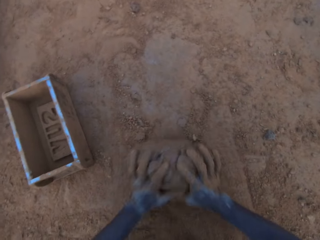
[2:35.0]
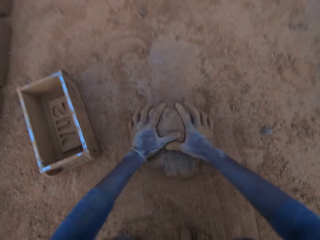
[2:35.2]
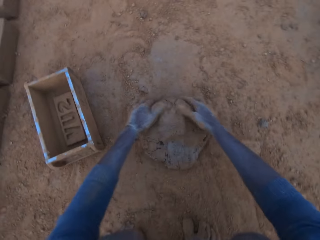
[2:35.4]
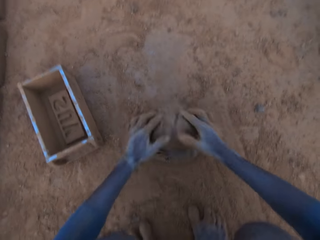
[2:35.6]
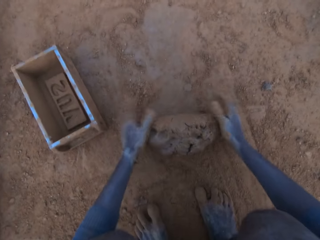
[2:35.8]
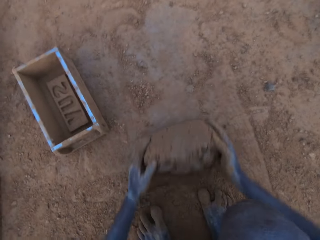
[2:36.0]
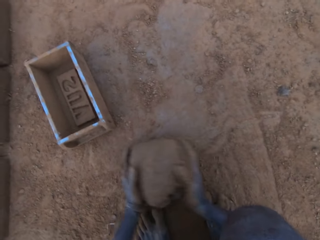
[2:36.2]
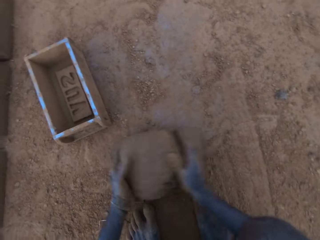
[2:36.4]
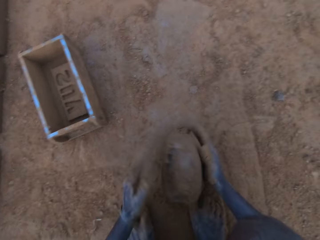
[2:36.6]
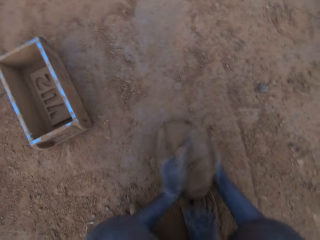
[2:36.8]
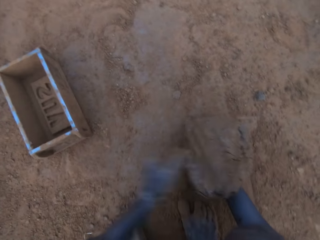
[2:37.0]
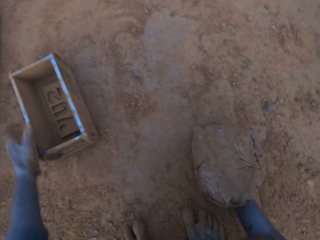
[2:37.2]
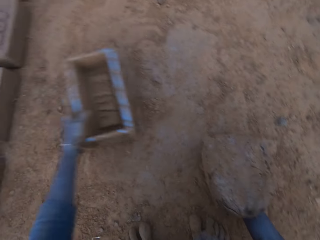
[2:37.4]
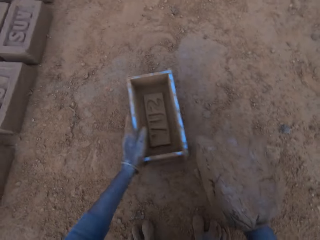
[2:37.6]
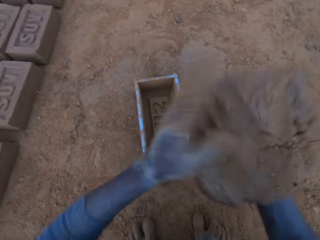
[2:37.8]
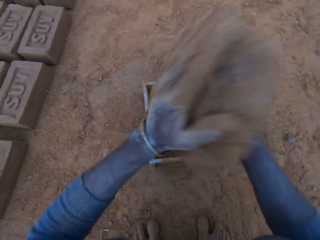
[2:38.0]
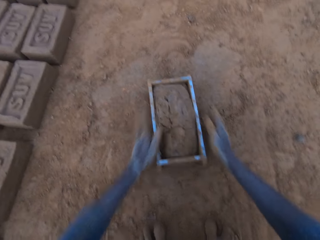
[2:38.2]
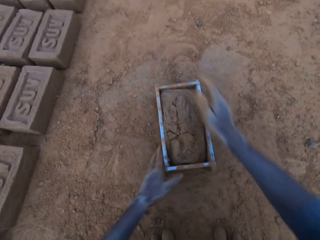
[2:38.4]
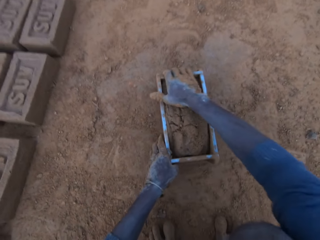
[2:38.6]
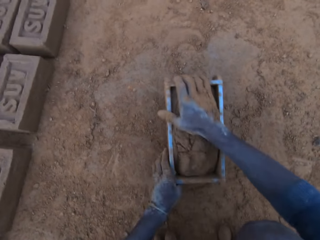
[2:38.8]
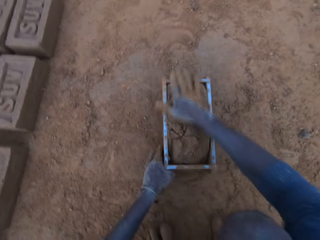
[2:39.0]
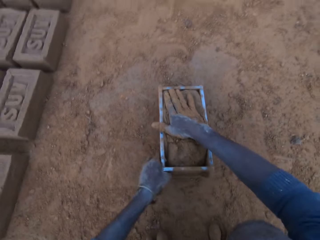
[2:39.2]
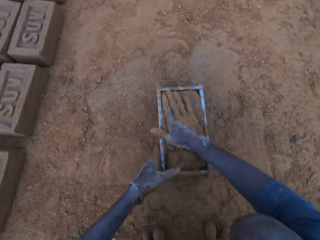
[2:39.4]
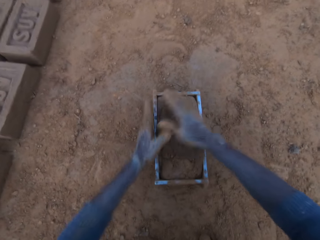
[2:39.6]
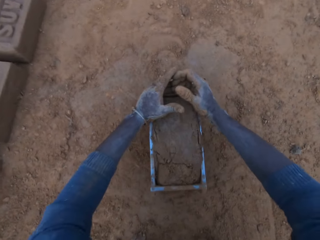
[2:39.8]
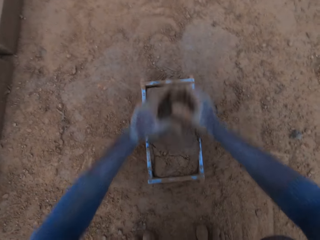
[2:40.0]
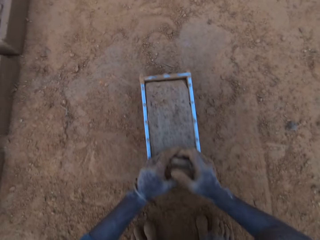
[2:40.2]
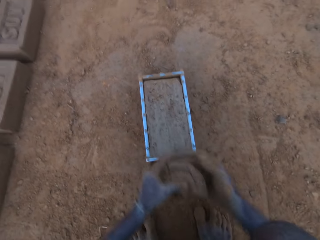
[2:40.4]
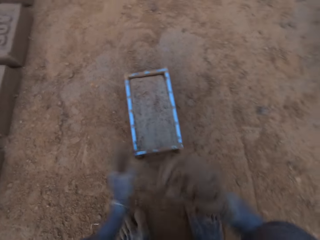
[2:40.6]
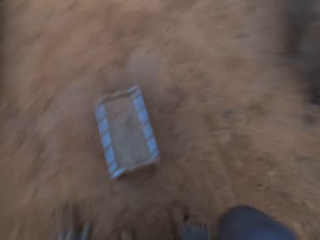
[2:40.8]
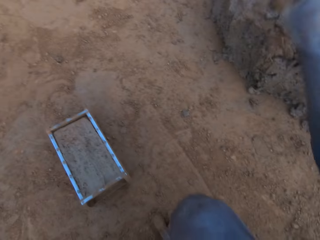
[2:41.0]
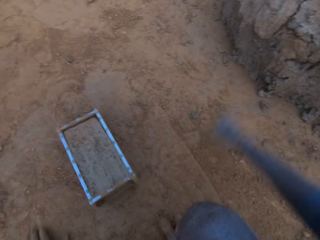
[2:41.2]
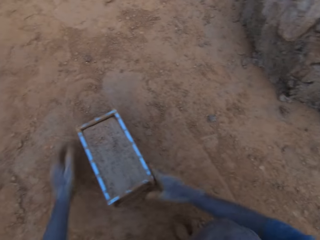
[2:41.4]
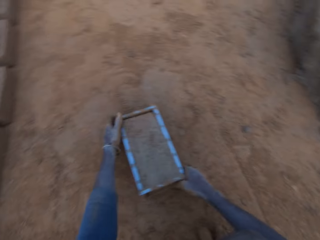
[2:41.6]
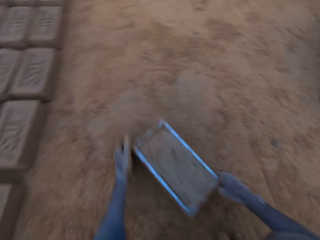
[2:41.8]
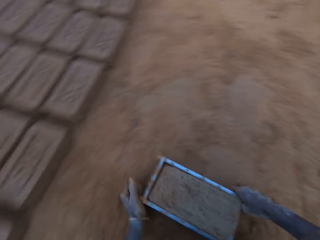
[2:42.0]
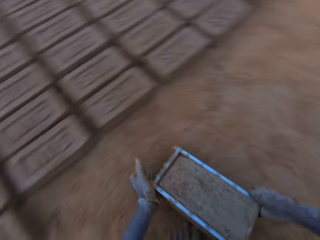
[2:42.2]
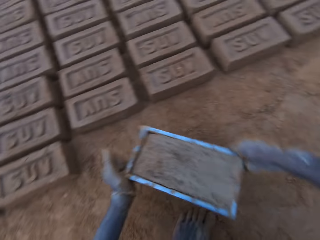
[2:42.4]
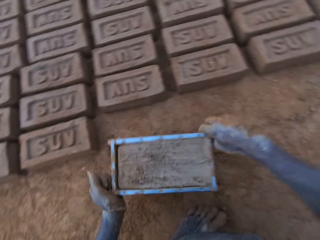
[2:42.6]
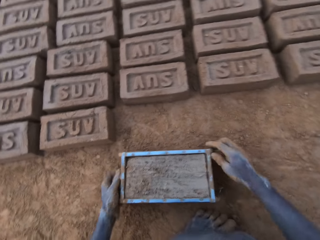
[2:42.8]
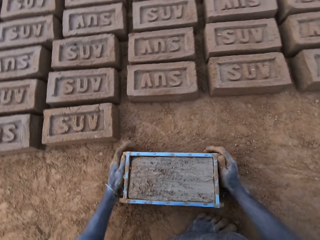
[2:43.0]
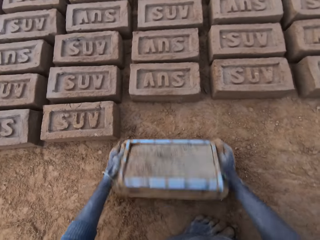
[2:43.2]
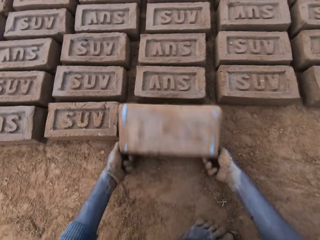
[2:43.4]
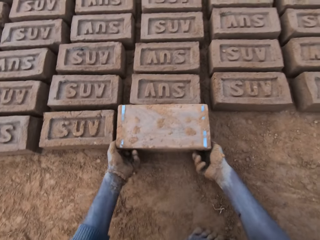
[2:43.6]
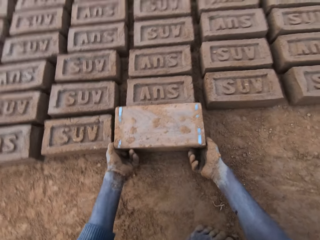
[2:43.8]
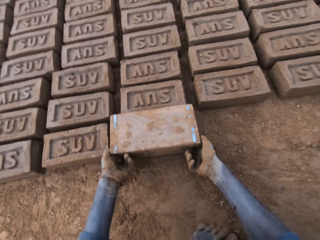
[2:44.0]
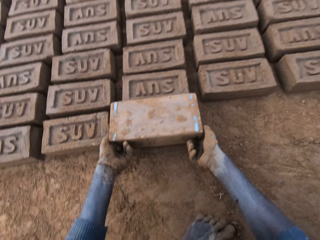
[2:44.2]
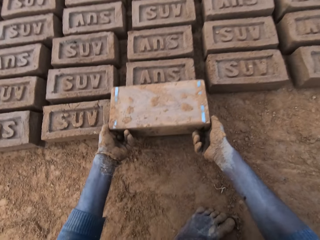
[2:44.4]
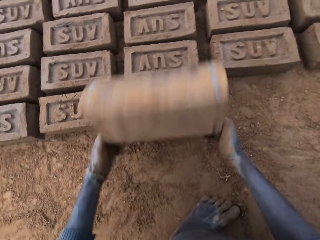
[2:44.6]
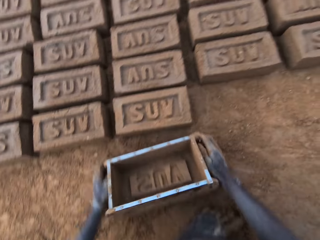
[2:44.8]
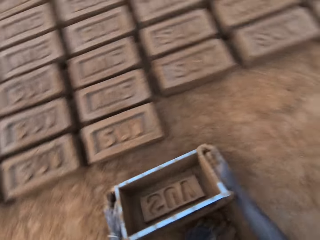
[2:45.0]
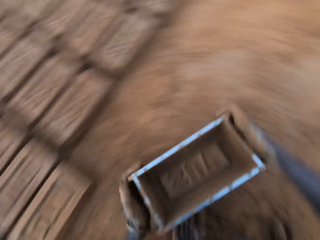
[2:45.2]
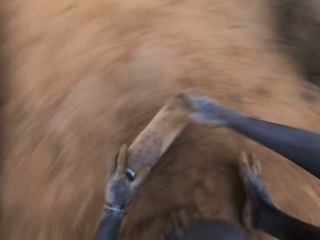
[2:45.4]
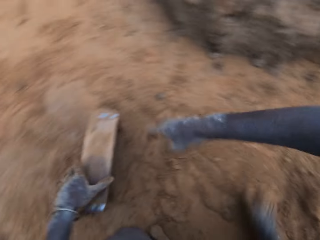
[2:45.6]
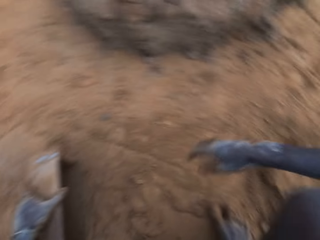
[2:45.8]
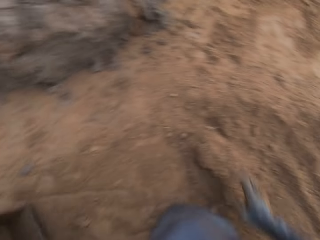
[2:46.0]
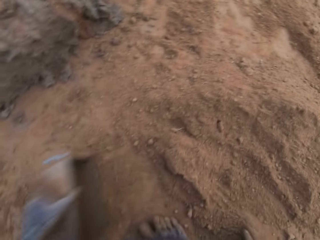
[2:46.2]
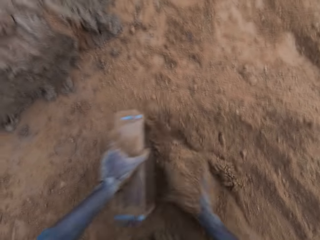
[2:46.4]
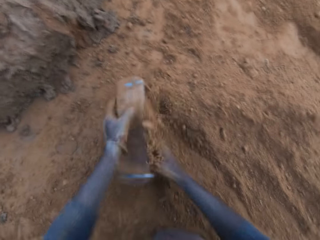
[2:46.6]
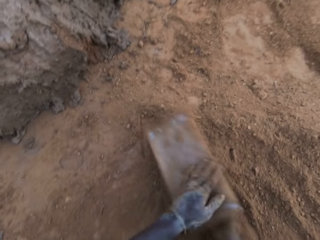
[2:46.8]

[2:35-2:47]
The camera wearer mixes the mud with the soil. They pick up the wet clay on the ground. They move the brick mold closer. They put the wet clay in the brick mold. They adjust the brick mold. They remove the excess wet clay in the brick mold. They throw the excess wet clay on the heap of wet clay. They move the brick mold. They pick up the brick mold. They turn over the wet clay in the brick mold on the ground. They remove the brick mold. They walk around. They pour sand into the brick mold.

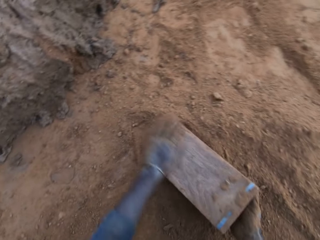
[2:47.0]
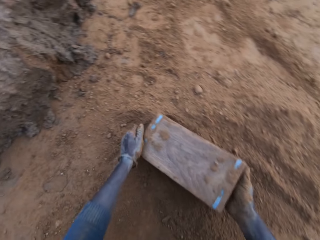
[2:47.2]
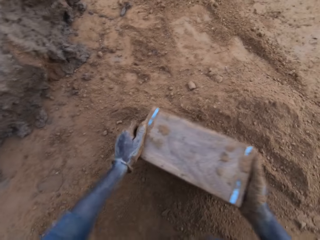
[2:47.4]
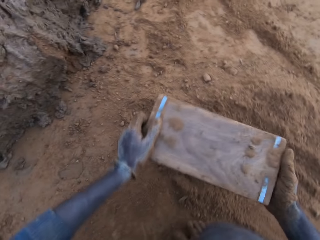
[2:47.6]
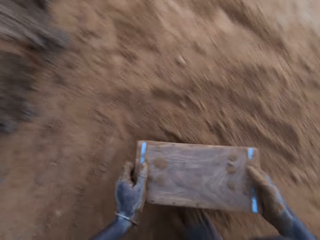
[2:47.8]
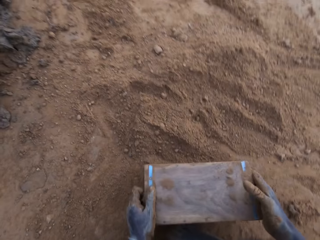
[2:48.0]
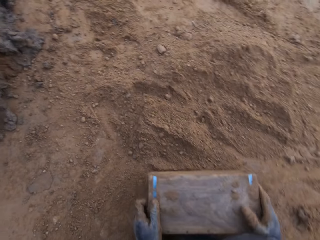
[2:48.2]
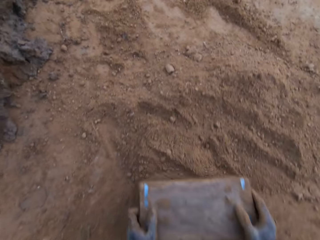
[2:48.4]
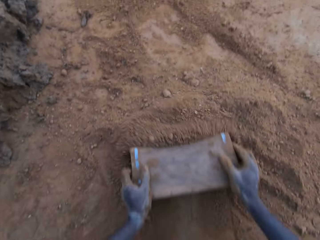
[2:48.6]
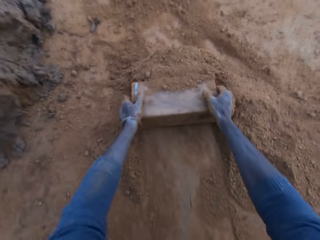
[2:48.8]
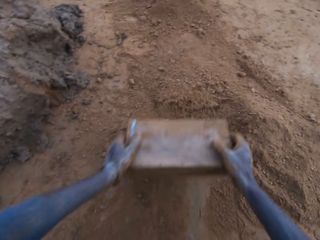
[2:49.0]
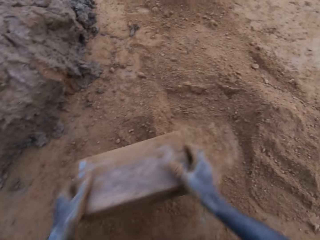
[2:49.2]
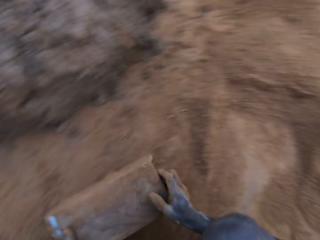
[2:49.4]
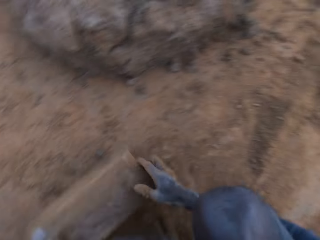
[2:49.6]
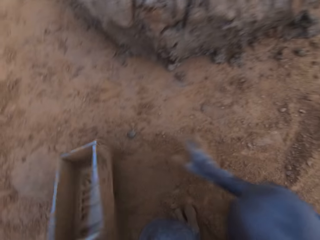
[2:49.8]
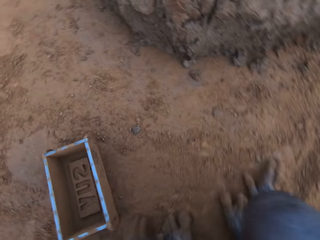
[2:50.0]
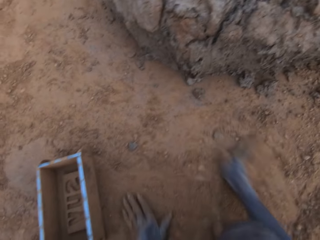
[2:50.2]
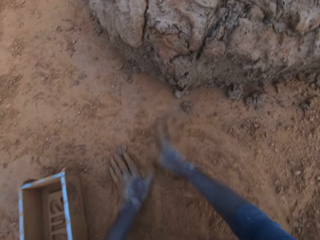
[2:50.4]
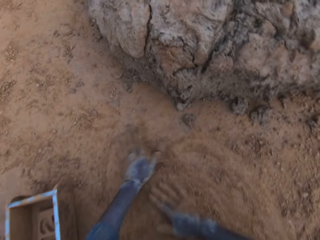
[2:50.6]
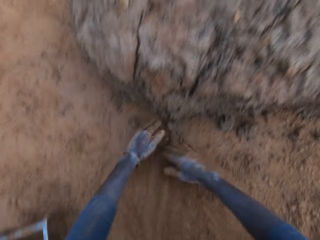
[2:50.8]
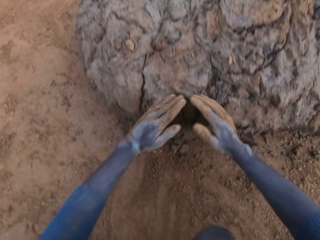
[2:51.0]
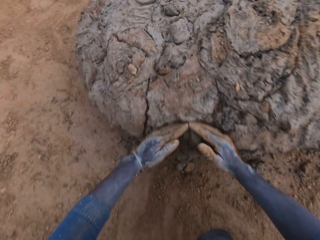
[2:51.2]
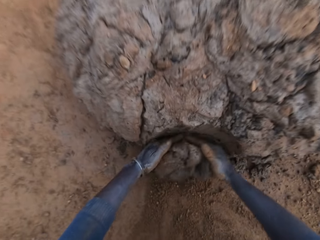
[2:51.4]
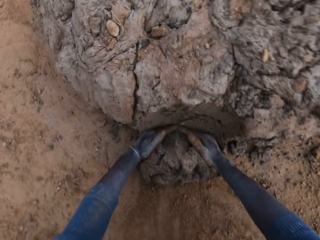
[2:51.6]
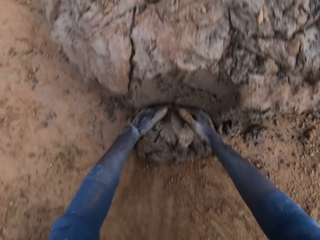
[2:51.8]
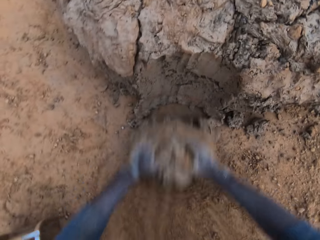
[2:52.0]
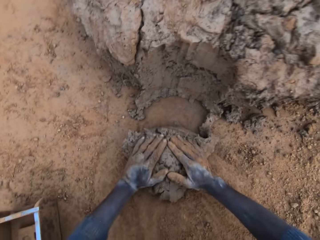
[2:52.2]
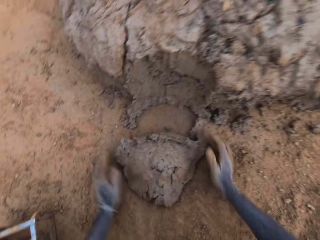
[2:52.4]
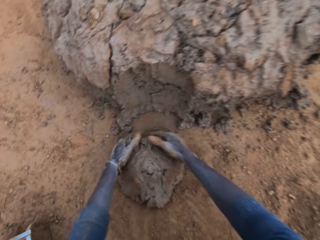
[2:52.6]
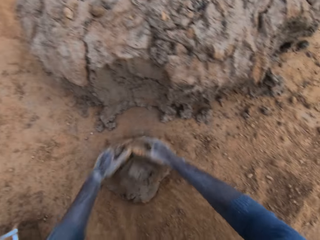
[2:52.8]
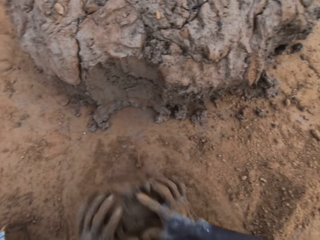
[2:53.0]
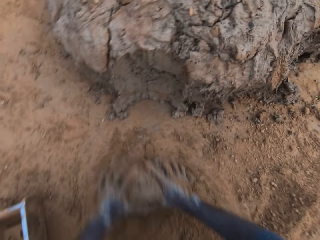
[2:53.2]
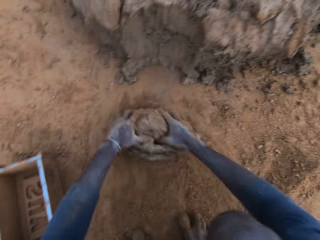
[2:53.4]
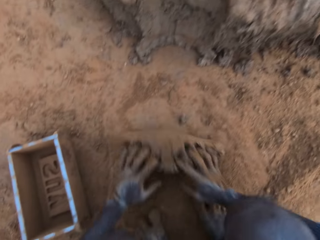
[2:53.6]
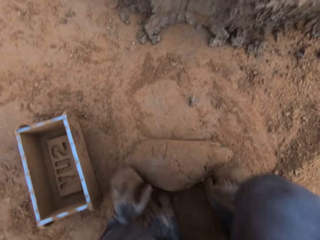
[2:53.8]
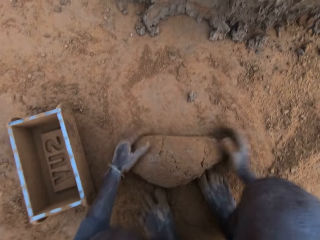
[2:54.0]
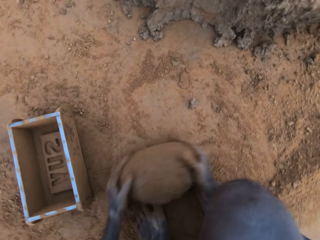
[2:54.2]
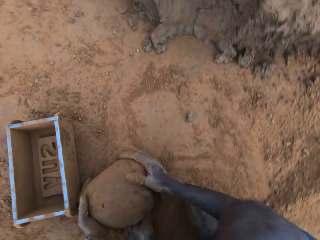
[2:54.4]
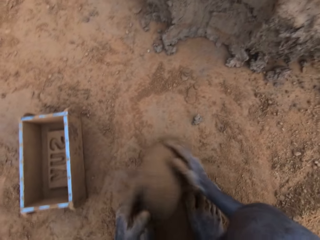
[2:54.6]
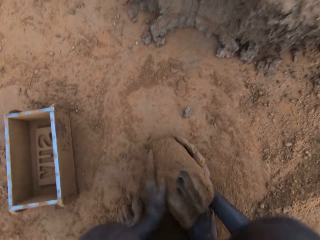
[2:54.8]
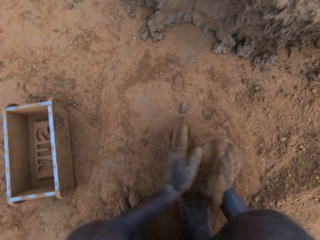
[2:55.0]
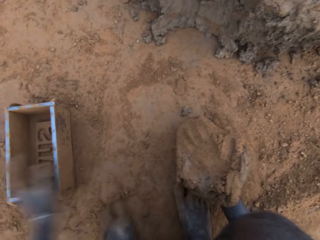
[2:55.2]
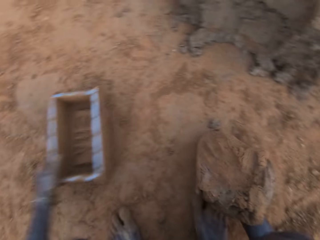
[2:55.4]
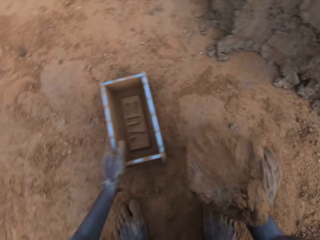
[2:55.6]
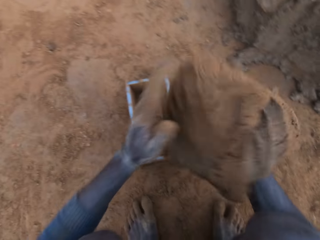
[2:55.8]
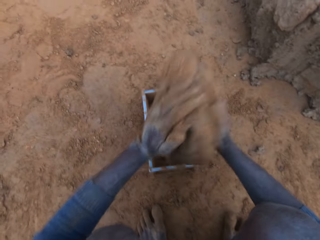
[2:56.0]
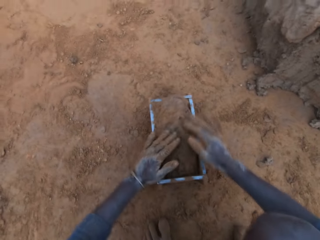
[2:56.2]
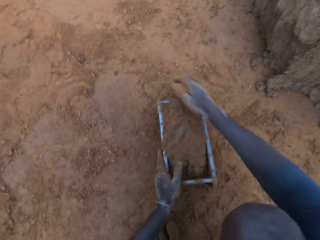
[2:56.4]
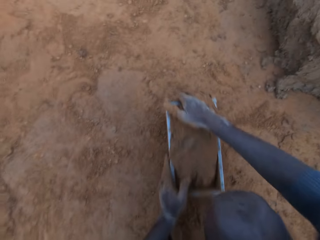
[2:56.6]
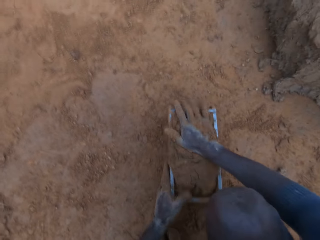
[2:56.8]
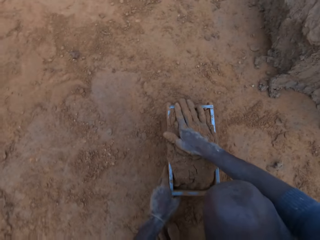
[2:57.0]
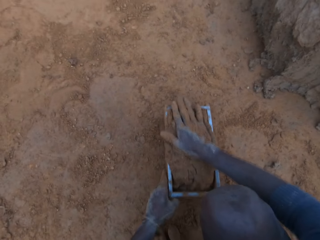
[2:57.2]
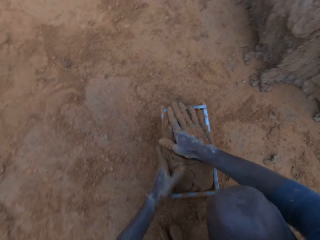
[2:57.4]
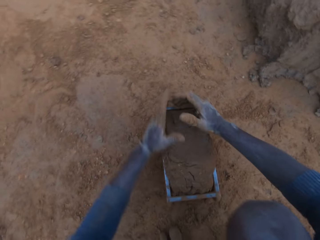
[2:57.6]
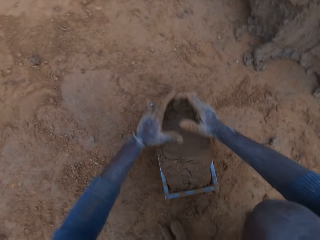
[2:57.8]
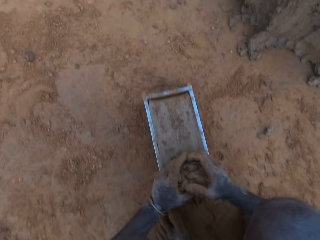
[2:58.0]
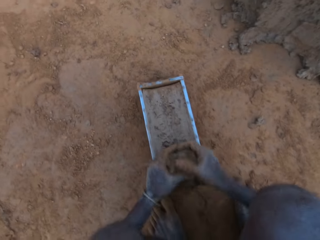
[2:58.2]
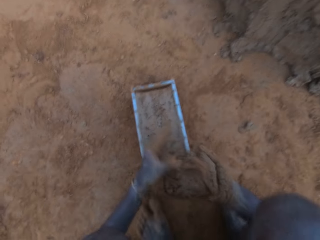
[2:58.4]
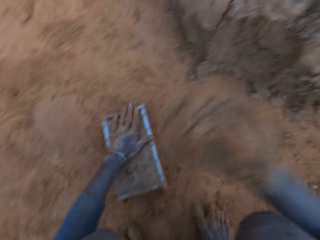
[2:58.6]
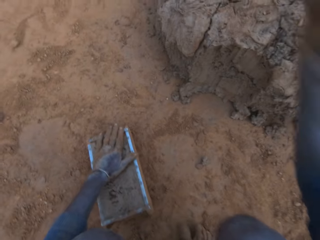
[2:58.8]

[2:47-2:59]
The camera wearer pours the sand in the brick mold on the ground. He gathers the sand with the brick mold. He hits the brick mold on the ground. He puts the brick mold aside on the ground. He rubs his hands on the ground. He gathers soil with his hands. He cuts wet clay or mud from the heap of wet clay with his hand. He rolls the wet clay on the ground. He mixes the mud with the soil. He picks up the wet clay on the ground. He moves the brick mold closer. He puts the wet clay in the brick mold. He removes the excess wet clay in the brick mold. He throws the excess wet clay on the heap of wet clay.
